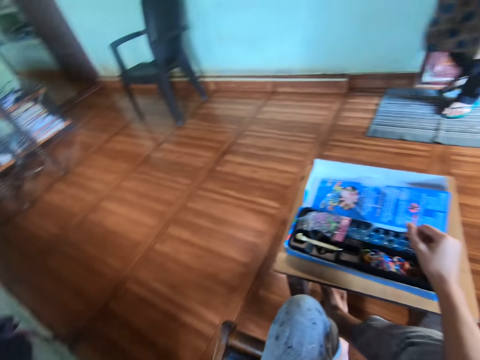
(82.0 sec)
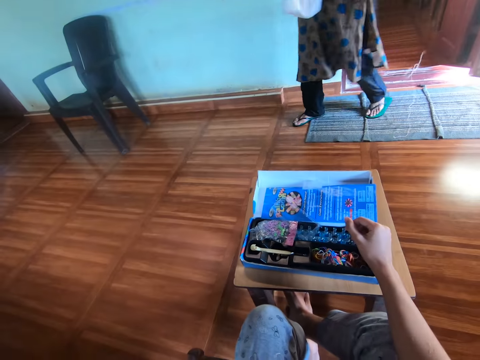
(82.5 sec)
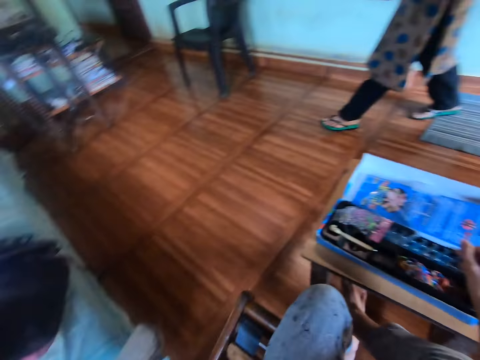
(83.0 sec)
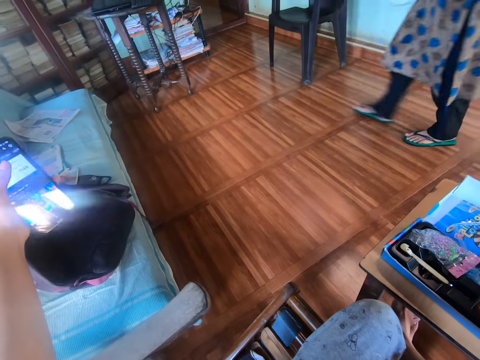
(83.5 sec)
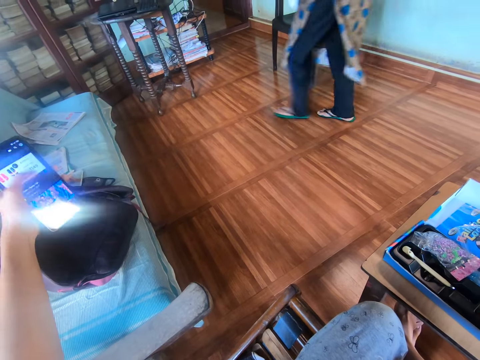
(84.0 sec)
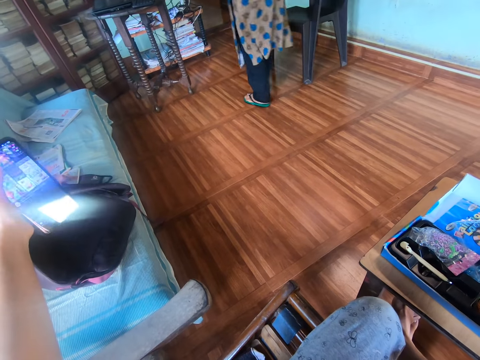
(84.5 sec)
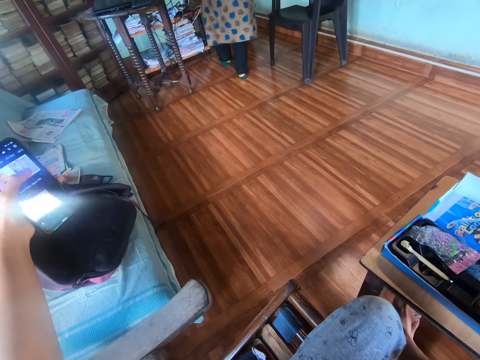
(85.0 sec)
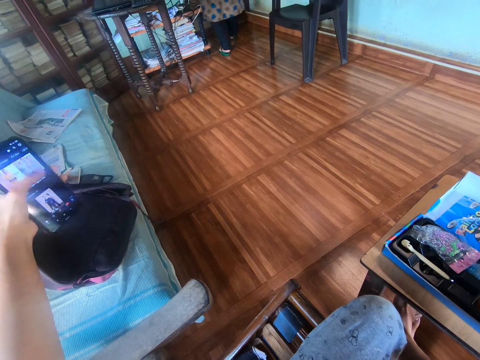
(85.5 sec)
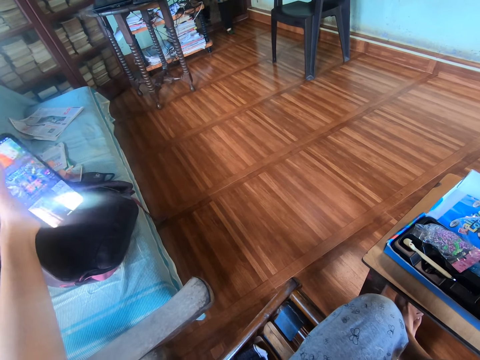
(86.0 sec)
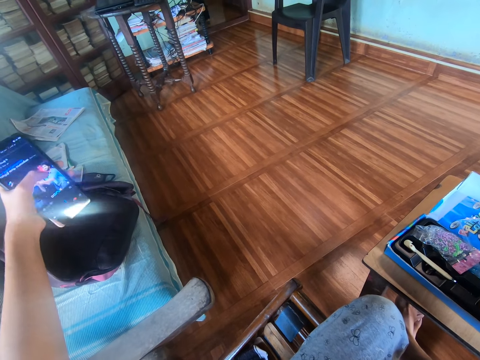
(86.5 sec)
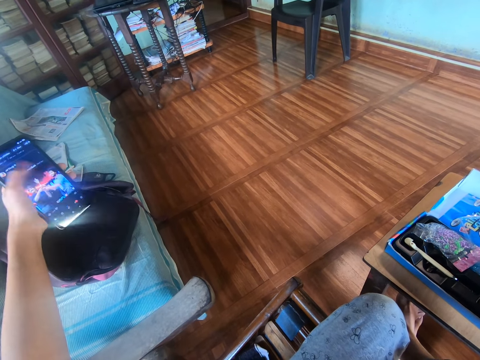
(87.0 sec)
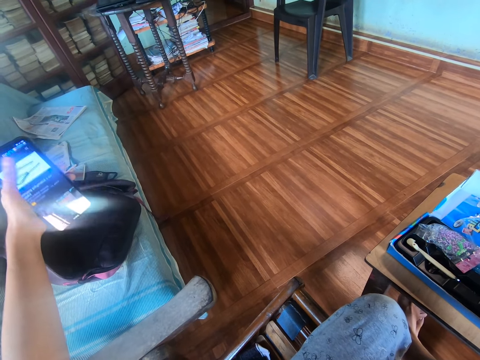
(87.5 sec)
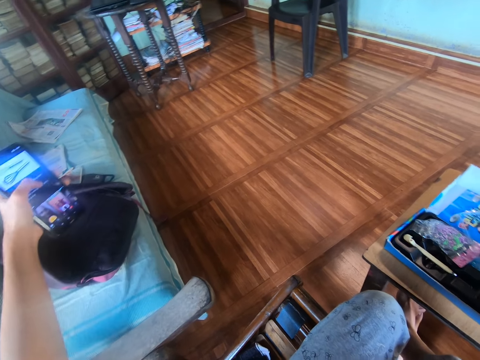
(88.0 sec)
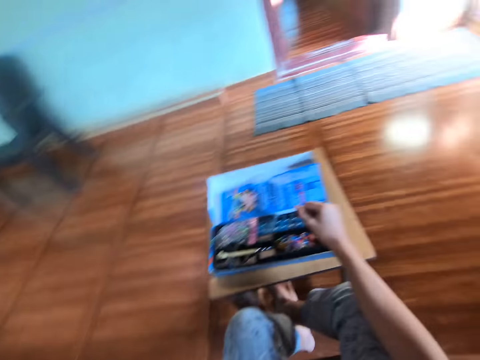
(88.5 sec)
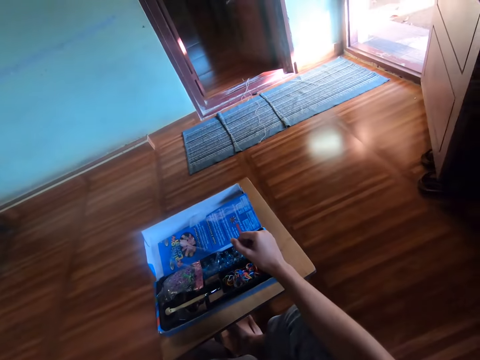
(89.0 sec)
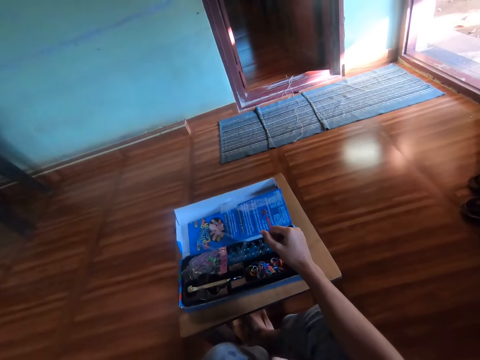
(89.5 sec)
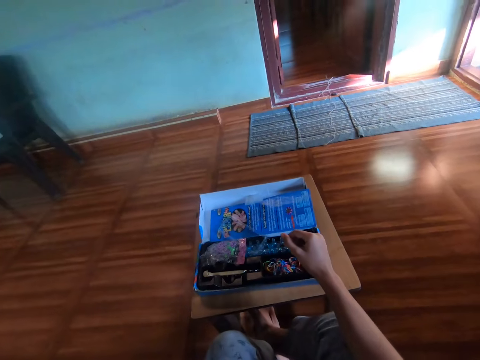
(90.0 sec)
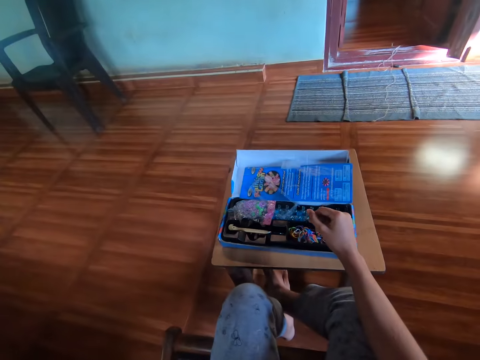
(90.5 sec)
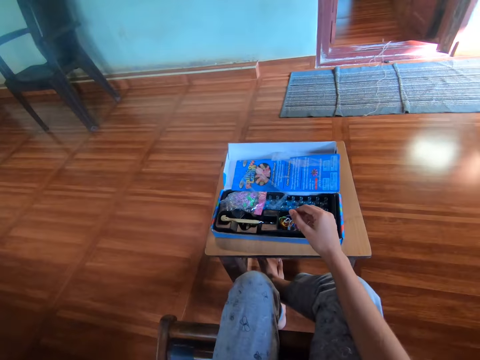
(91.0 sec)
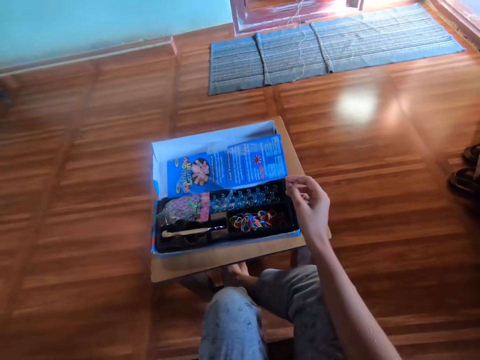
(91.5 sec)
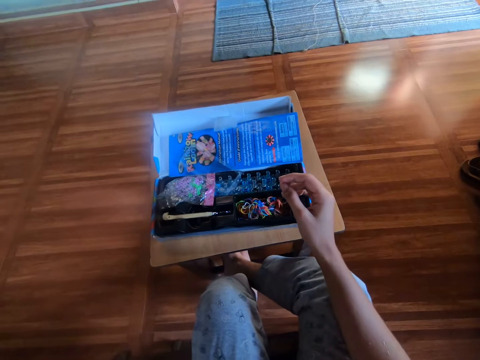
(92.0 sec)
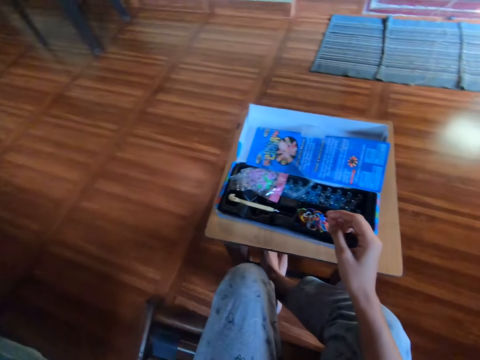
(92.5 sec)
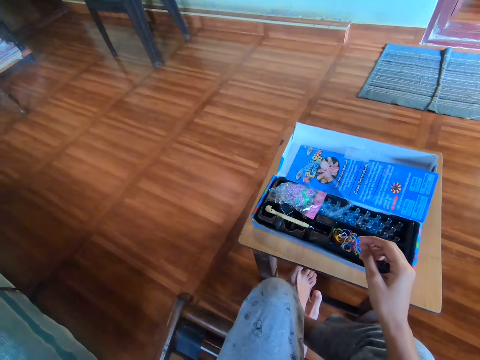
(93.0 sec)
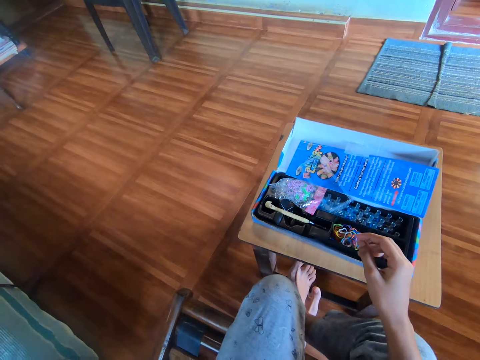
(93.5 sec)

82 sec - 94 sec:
A person passes by the camera wearer. The camera wearer operates his phone with his left hand. He looks around. He looks at the blue carton.

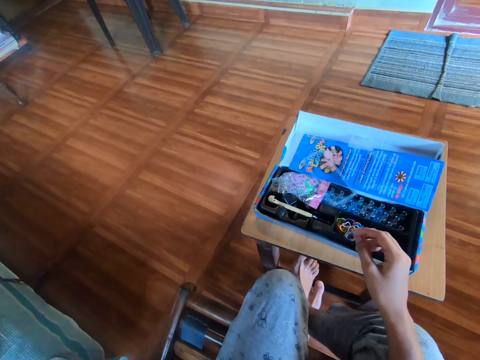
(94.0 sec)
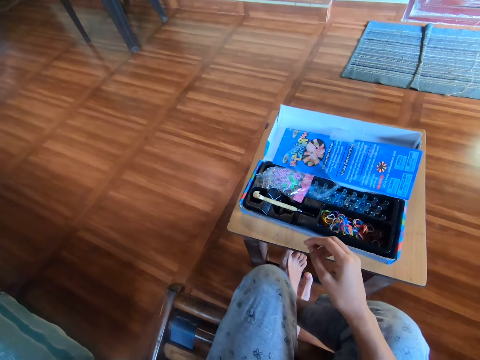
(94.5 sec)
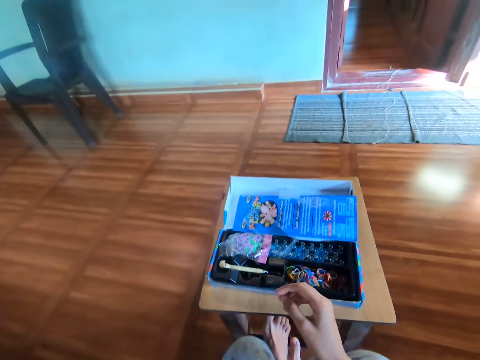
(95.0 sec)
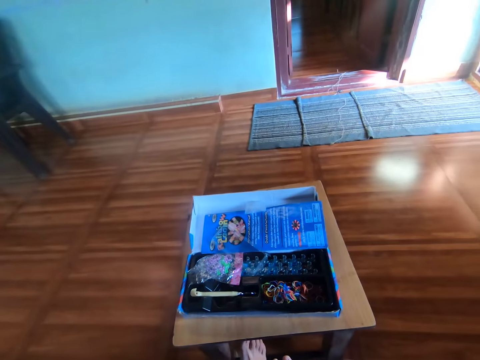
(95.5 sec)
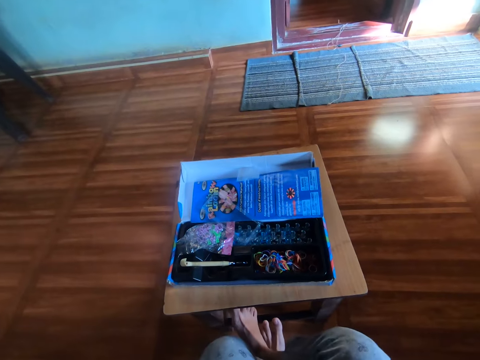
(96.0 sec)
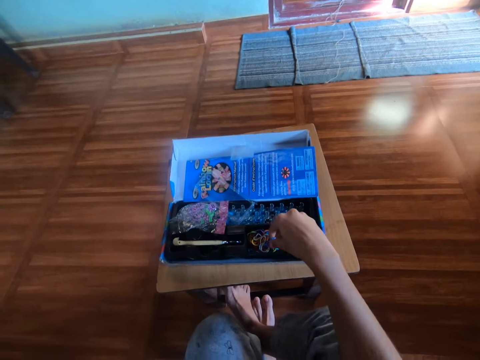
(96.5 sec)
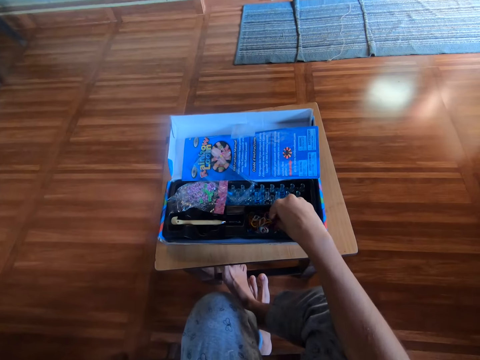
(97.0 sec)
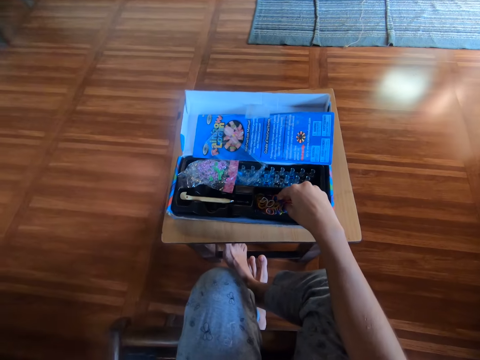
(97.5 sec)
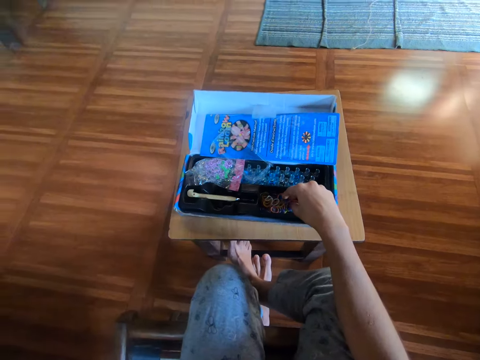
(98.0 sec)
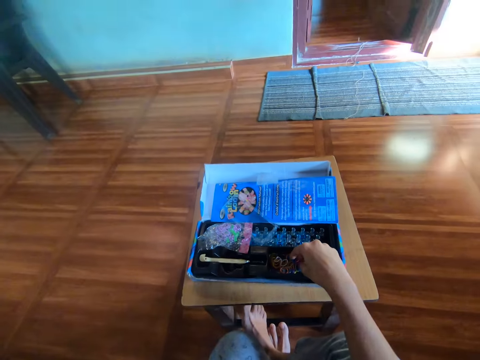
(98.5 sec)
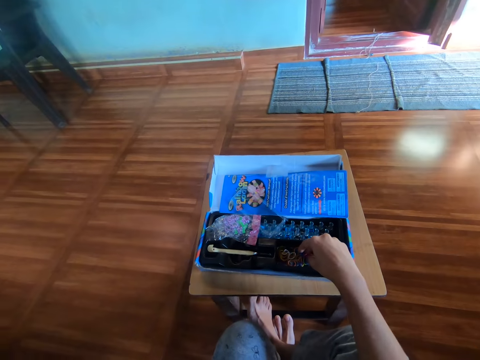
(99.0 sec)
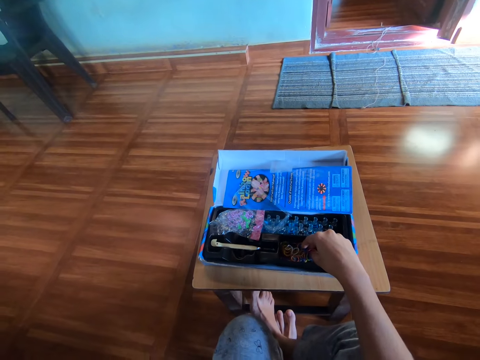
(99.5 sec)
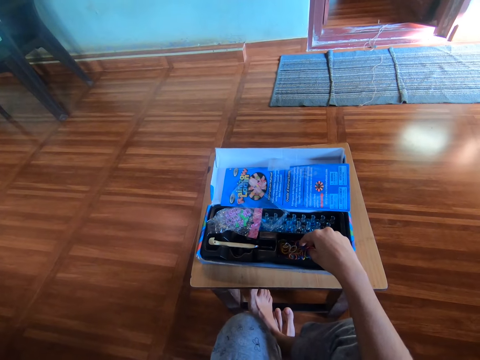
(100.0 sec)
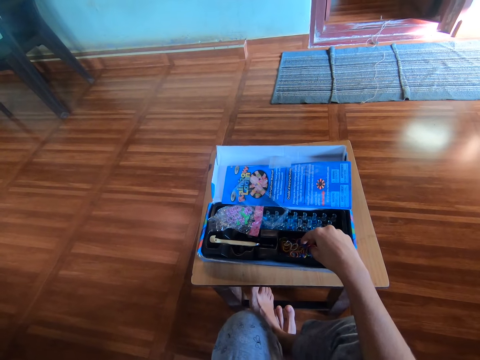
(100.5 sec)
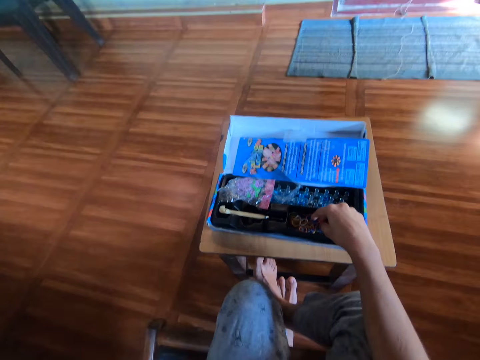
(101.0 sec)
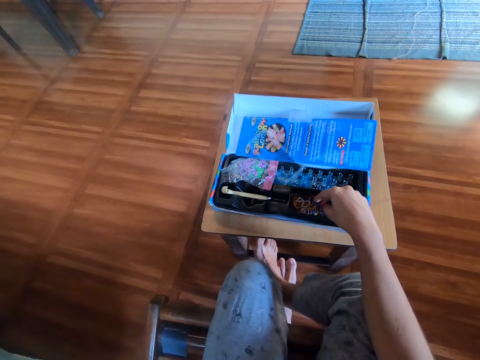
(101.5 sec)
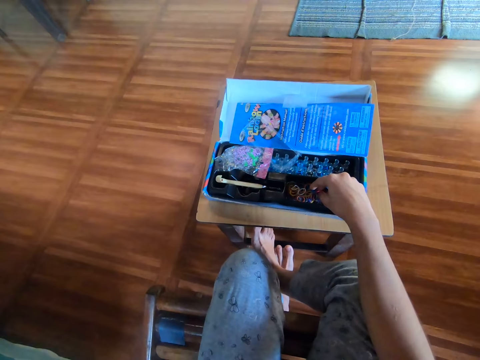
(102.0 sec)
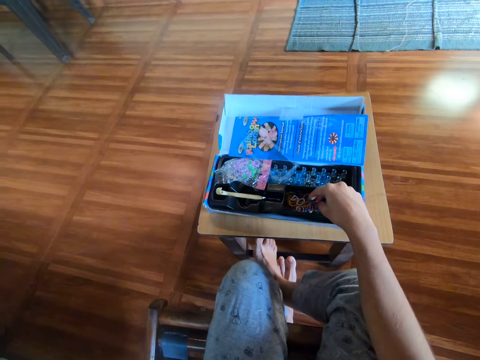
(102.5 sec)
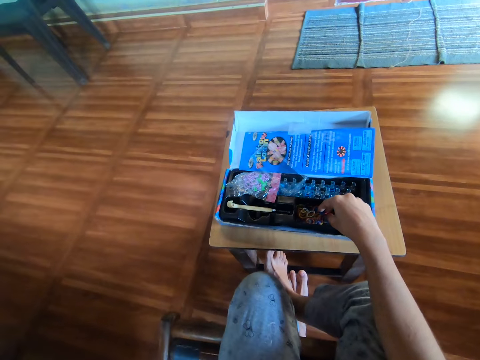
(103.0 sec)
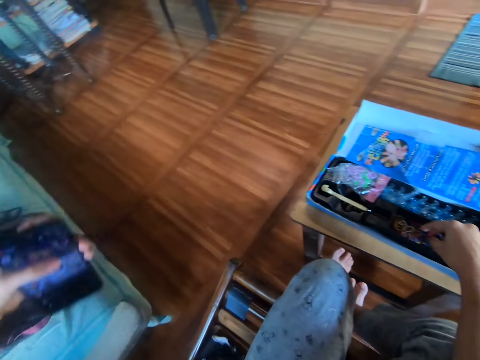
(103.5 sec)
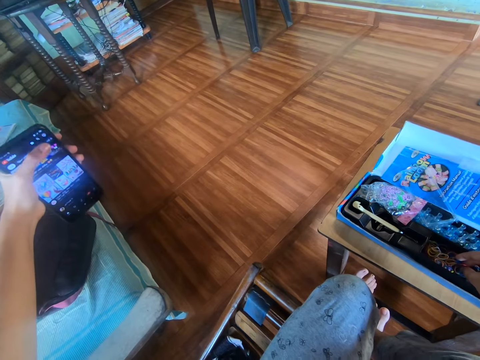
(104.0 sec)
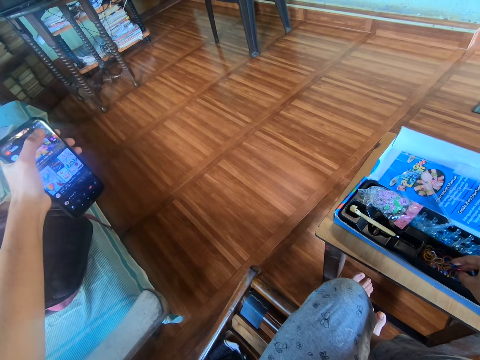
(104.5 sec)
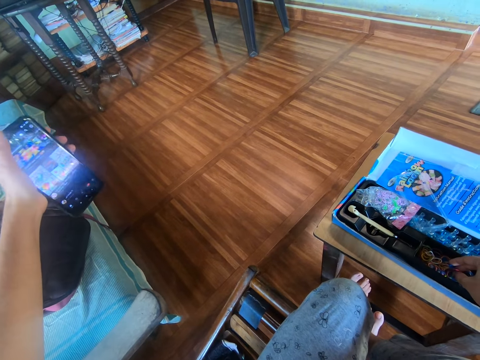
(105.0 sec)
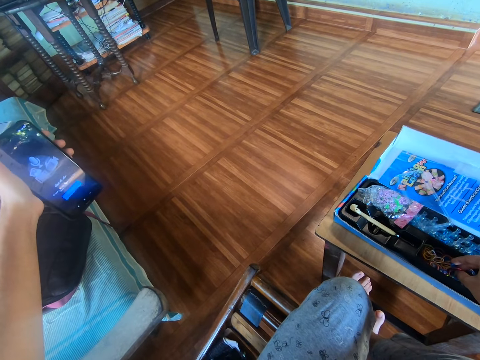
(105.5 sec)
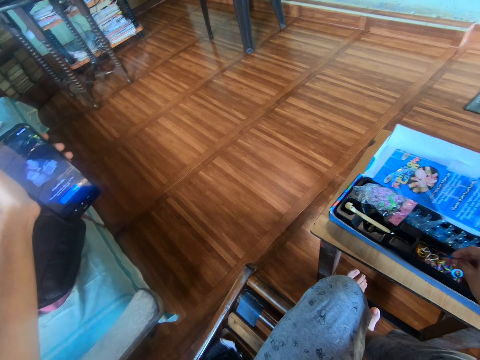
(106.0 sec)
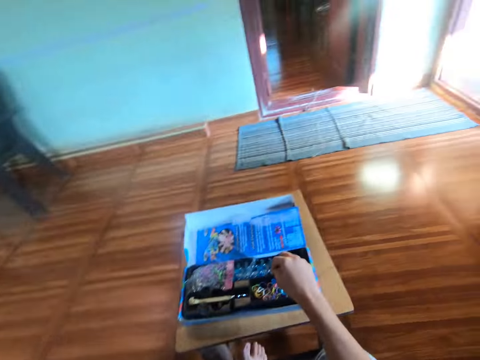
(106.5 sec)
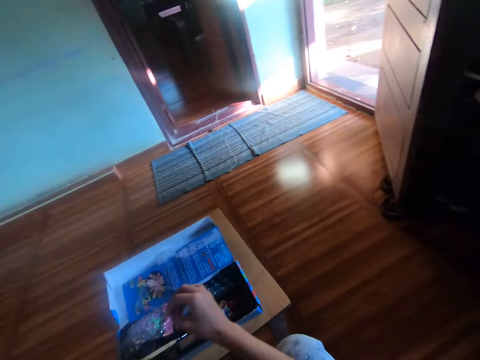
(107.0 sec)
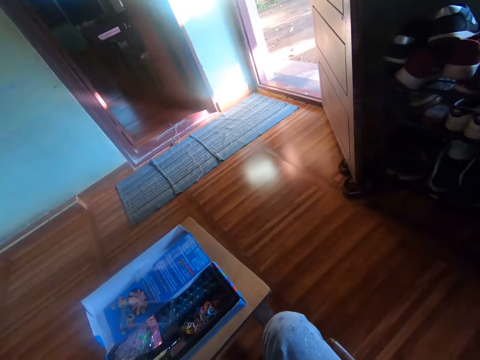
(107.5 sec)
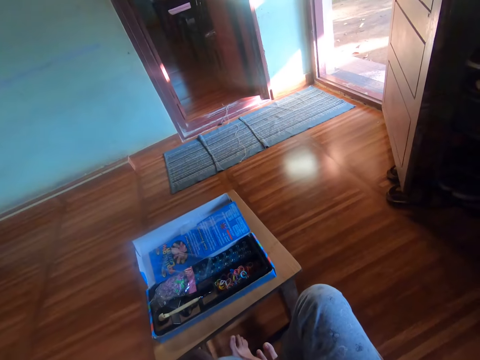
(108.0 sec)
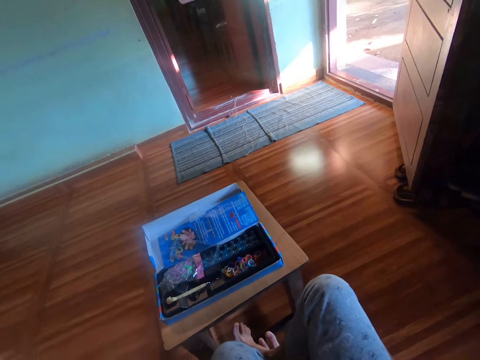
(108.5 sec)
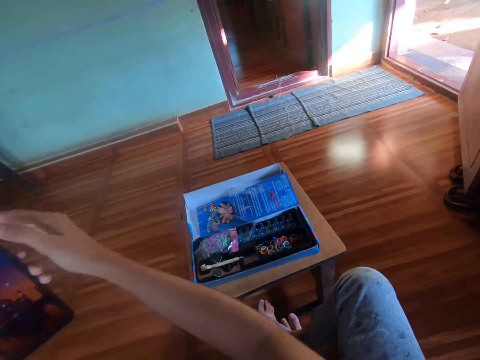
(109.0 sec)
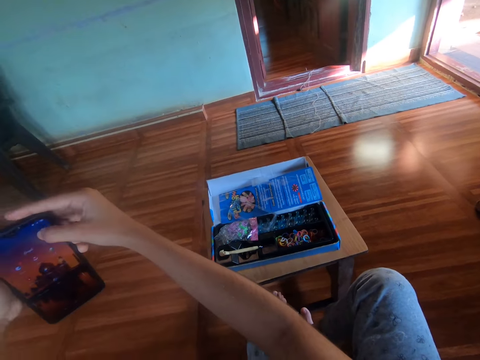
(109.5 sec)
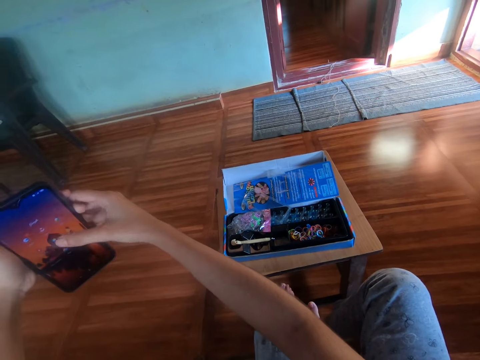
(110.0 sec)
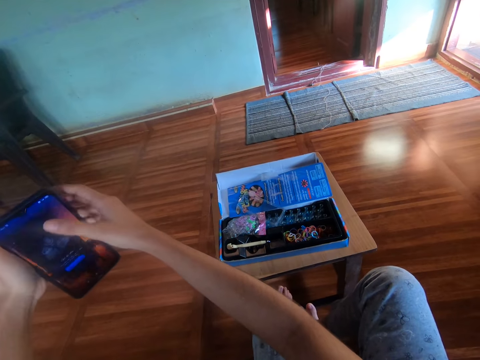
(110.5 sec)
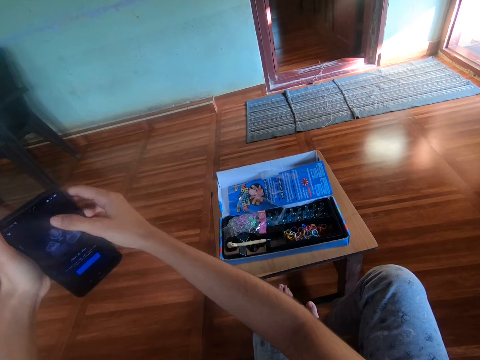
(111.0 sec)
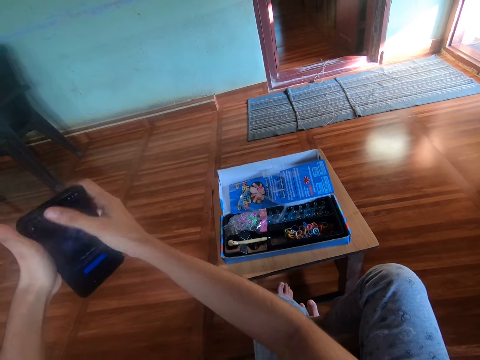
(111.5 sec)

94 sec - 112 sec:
The camera wearer puts his right hand on the rubber bands in the black plastic. He looks around. He operates his phone with his left hand. He touches the rubber band inside the box. He removes his right hand on the rubber bands in the black plastic. He looks around. He holds his phone with his left hand and operates his phone with his right hand.
